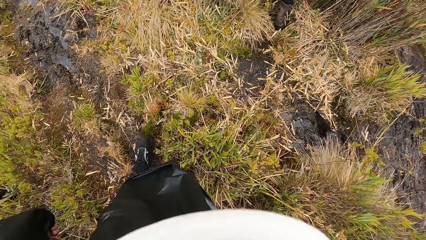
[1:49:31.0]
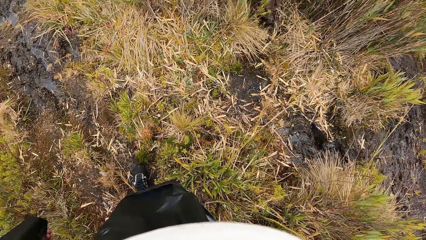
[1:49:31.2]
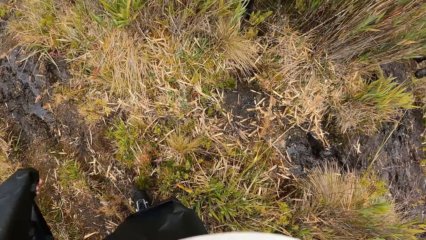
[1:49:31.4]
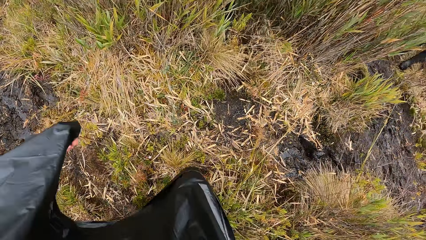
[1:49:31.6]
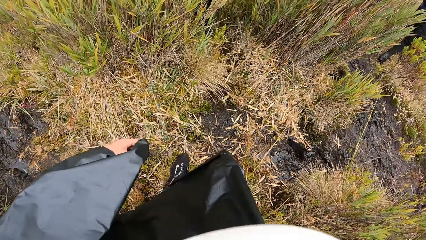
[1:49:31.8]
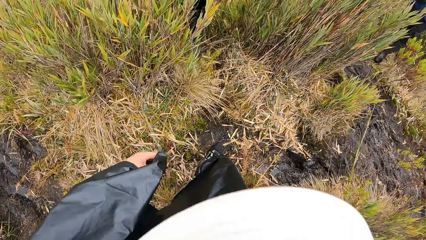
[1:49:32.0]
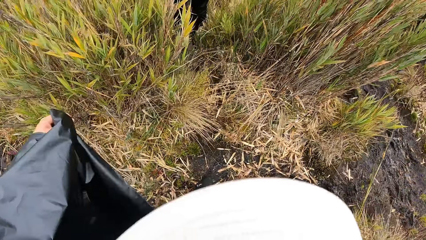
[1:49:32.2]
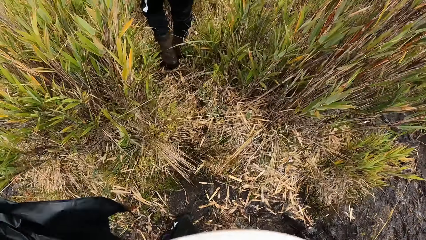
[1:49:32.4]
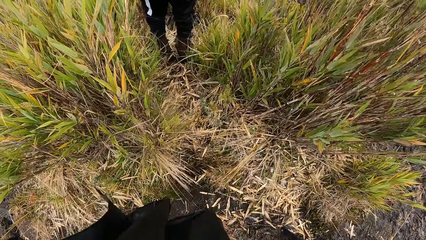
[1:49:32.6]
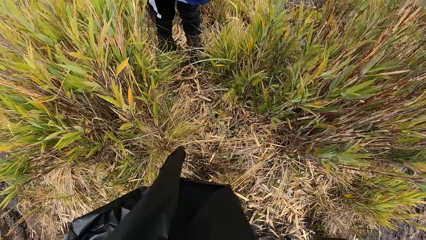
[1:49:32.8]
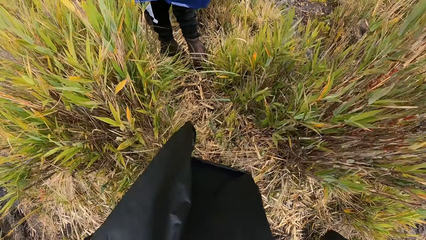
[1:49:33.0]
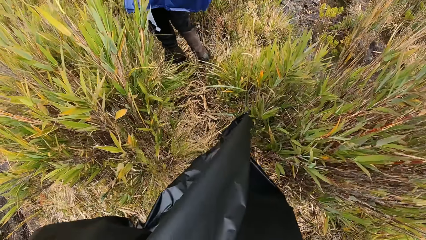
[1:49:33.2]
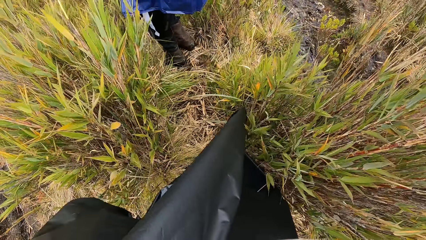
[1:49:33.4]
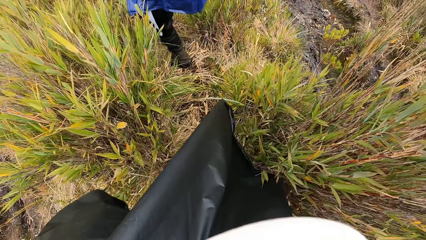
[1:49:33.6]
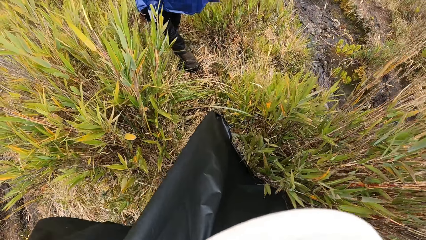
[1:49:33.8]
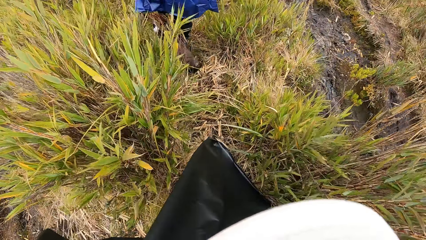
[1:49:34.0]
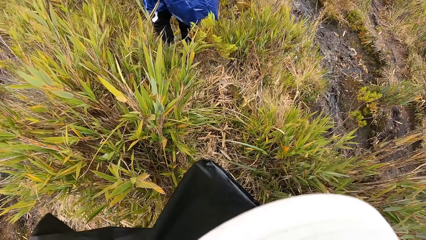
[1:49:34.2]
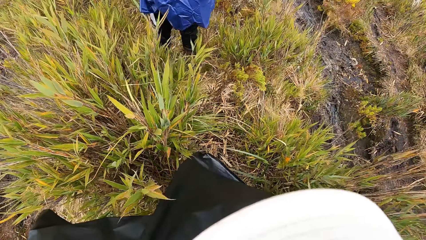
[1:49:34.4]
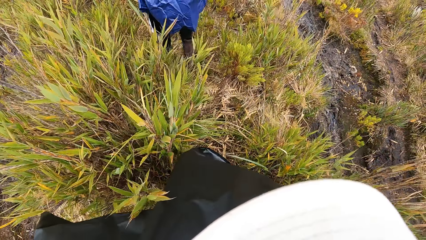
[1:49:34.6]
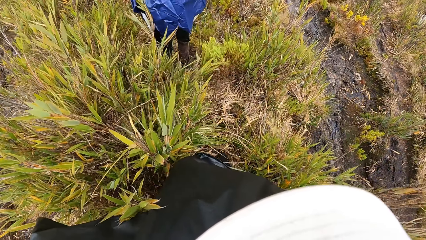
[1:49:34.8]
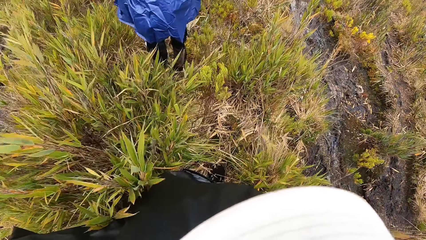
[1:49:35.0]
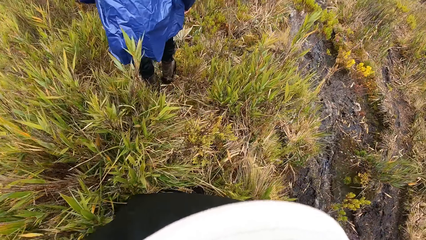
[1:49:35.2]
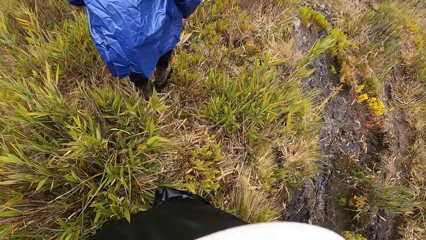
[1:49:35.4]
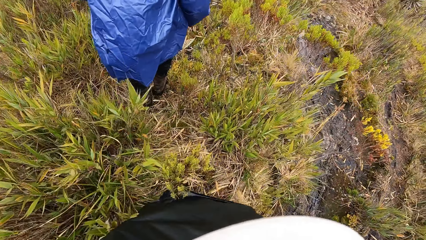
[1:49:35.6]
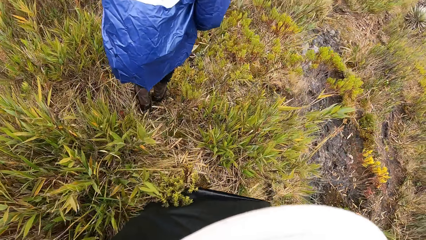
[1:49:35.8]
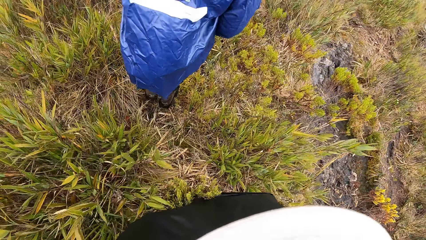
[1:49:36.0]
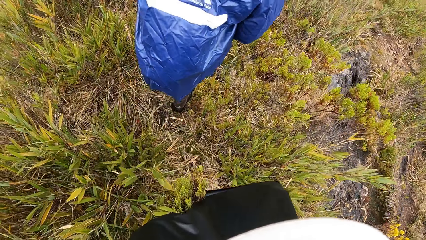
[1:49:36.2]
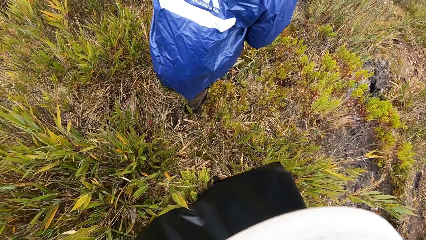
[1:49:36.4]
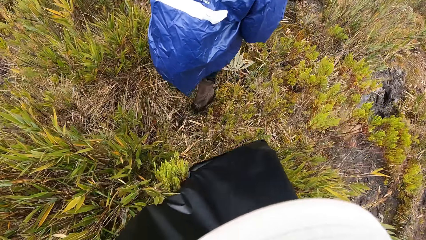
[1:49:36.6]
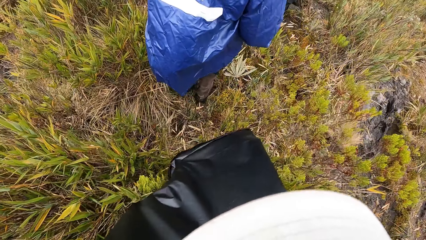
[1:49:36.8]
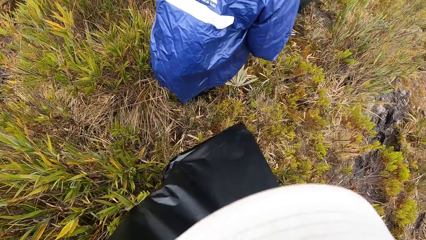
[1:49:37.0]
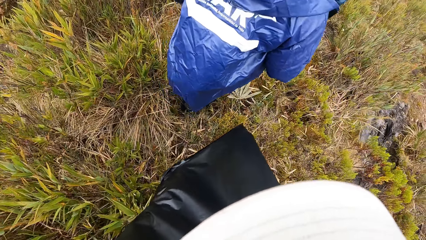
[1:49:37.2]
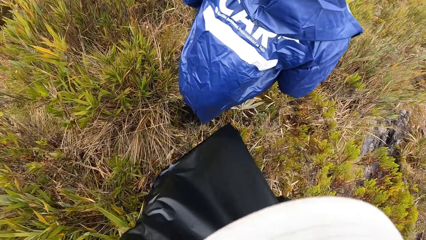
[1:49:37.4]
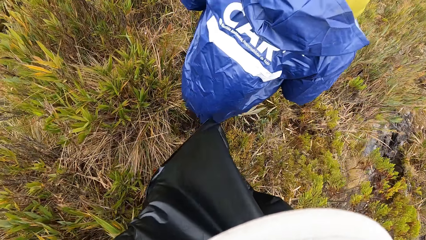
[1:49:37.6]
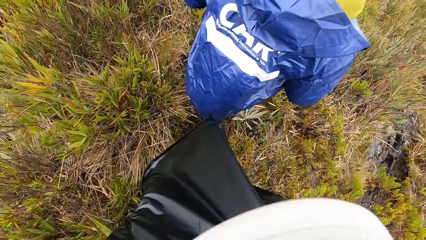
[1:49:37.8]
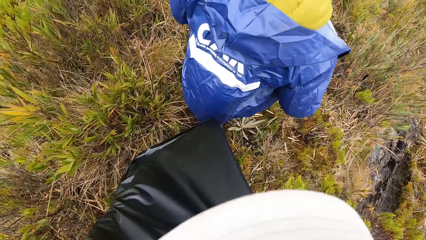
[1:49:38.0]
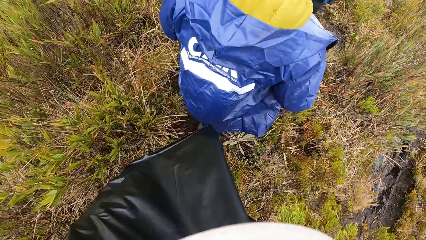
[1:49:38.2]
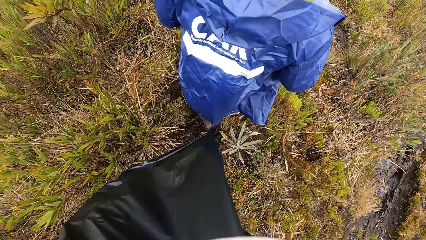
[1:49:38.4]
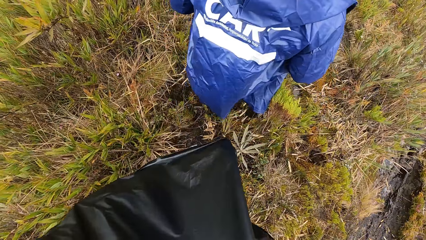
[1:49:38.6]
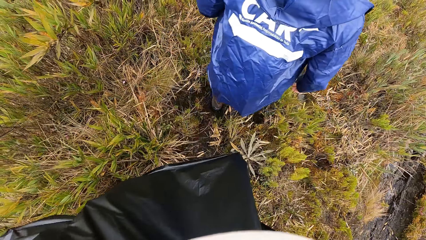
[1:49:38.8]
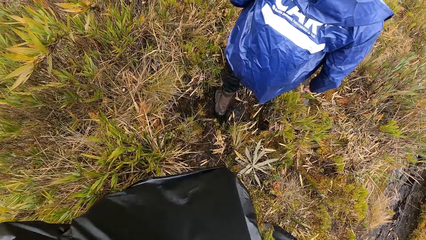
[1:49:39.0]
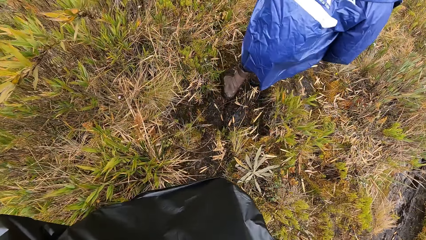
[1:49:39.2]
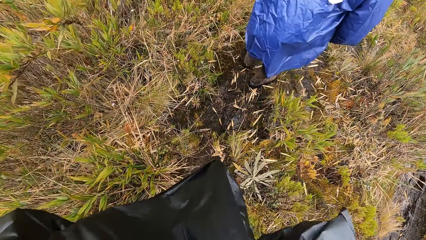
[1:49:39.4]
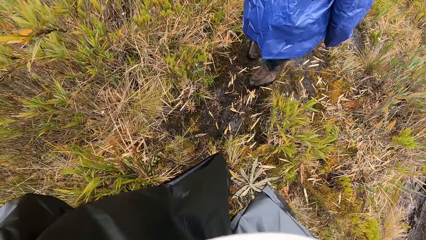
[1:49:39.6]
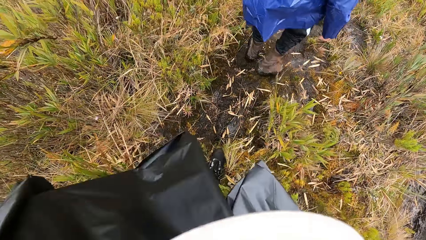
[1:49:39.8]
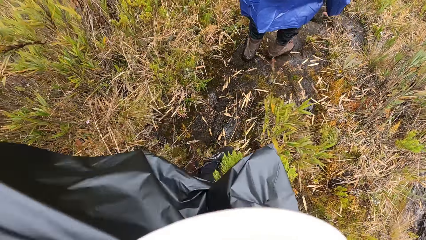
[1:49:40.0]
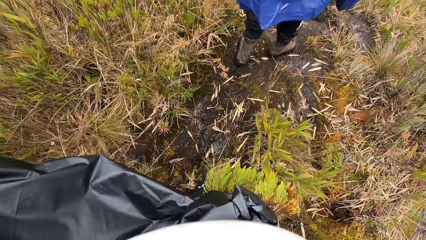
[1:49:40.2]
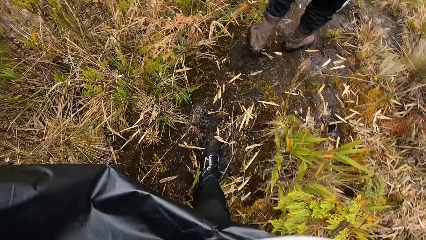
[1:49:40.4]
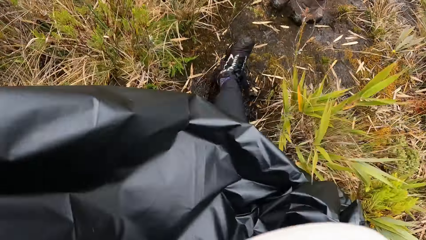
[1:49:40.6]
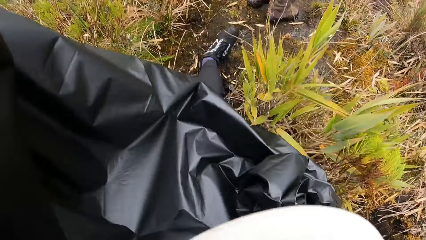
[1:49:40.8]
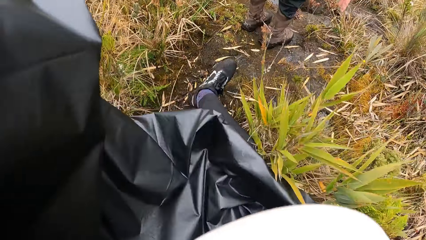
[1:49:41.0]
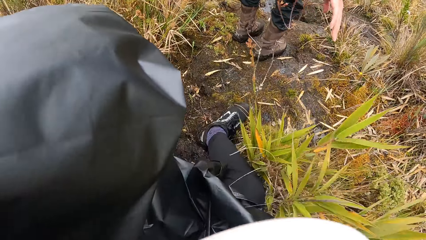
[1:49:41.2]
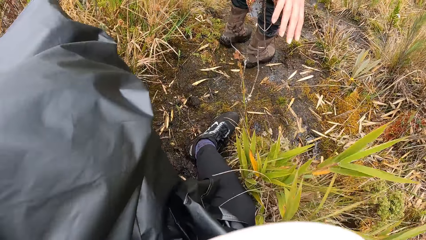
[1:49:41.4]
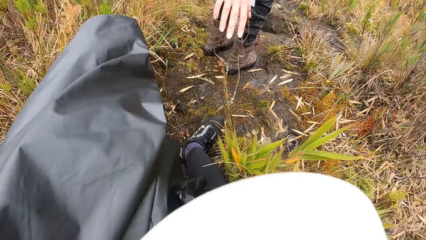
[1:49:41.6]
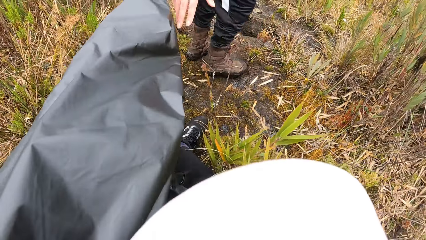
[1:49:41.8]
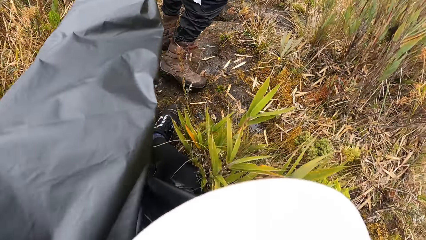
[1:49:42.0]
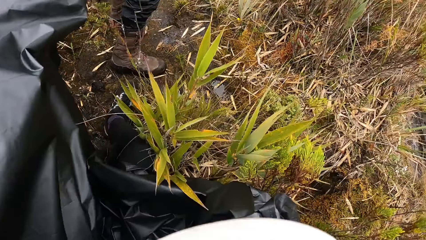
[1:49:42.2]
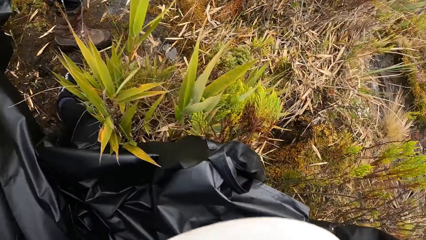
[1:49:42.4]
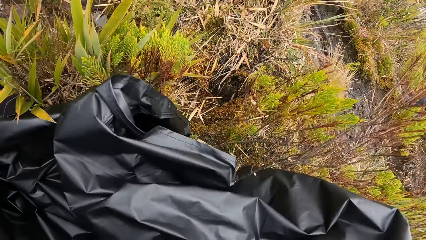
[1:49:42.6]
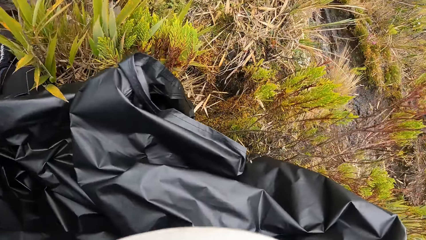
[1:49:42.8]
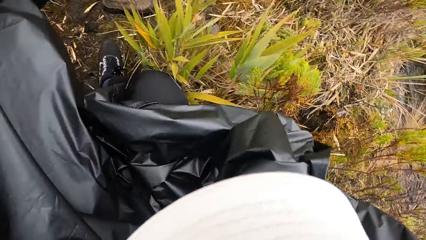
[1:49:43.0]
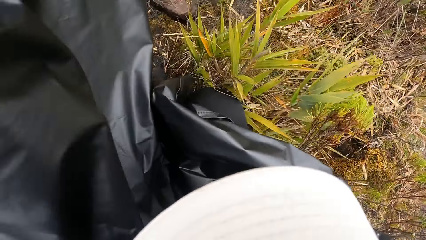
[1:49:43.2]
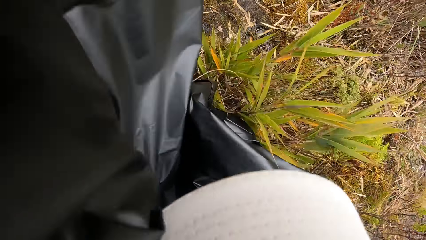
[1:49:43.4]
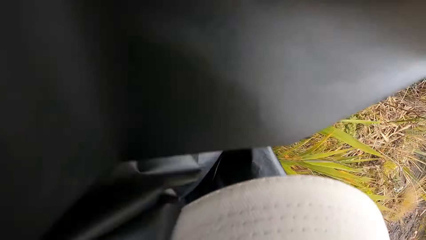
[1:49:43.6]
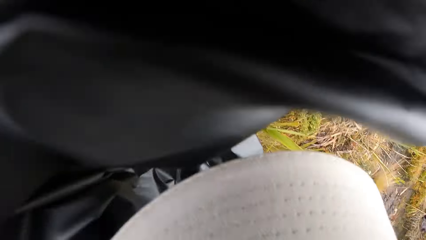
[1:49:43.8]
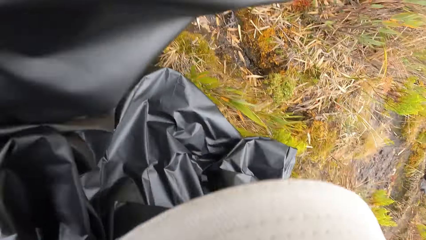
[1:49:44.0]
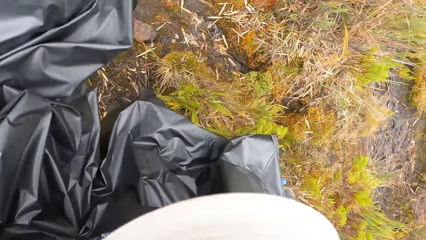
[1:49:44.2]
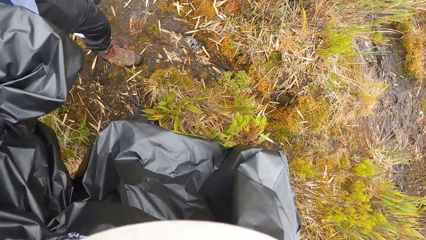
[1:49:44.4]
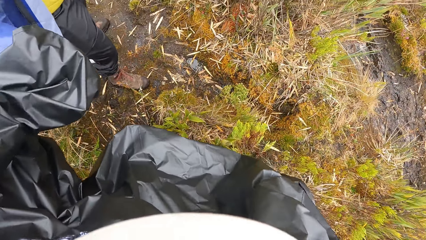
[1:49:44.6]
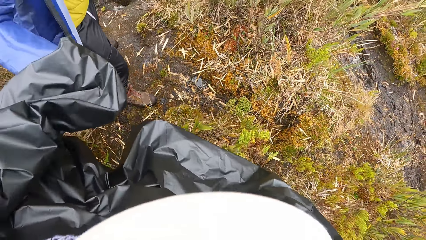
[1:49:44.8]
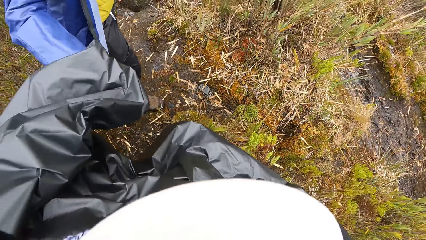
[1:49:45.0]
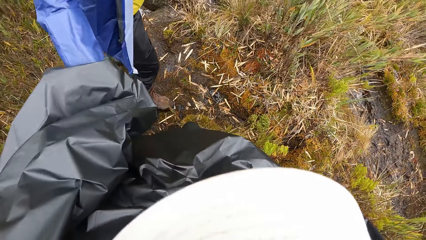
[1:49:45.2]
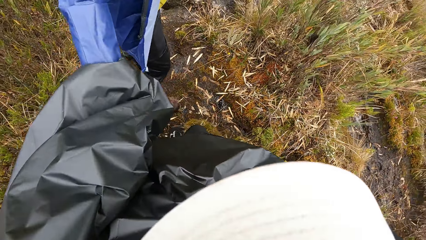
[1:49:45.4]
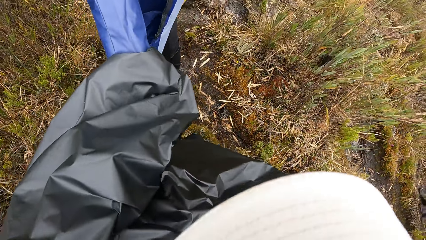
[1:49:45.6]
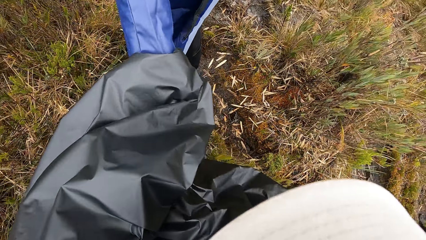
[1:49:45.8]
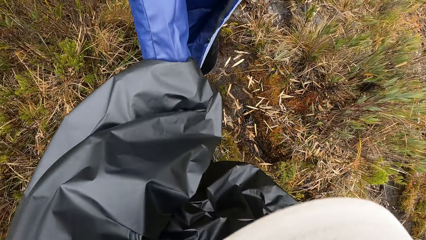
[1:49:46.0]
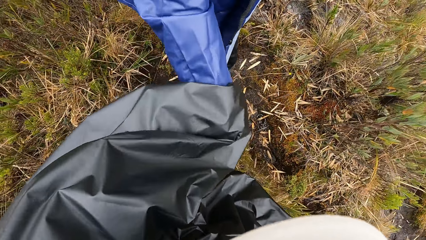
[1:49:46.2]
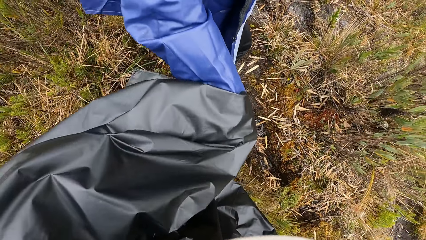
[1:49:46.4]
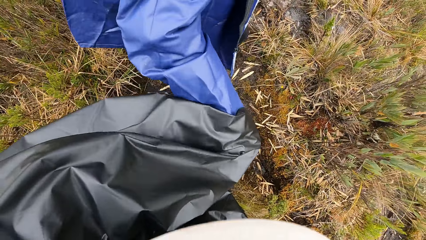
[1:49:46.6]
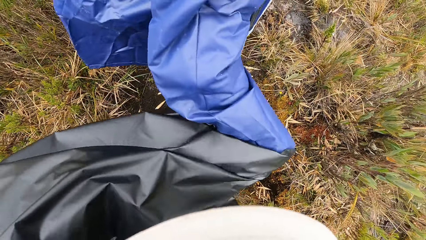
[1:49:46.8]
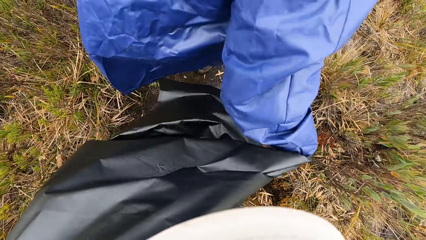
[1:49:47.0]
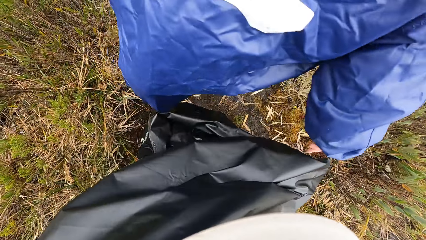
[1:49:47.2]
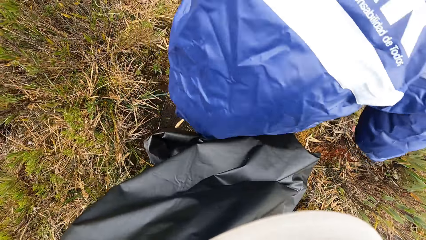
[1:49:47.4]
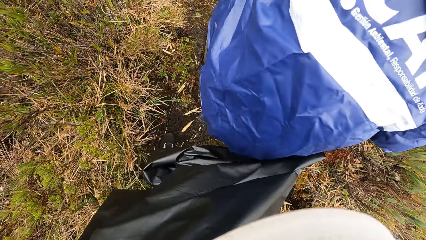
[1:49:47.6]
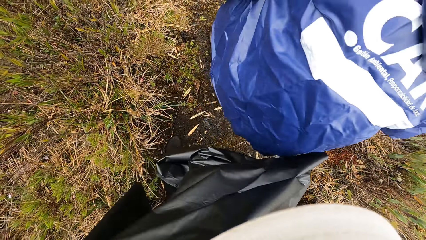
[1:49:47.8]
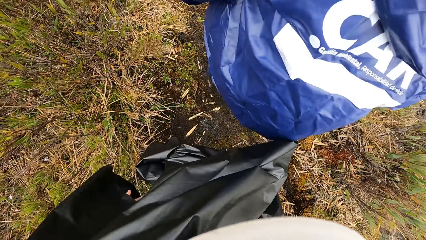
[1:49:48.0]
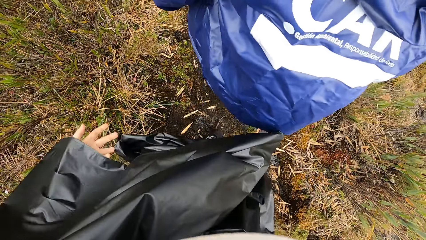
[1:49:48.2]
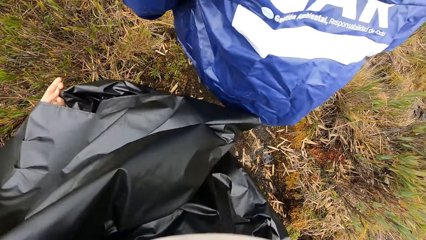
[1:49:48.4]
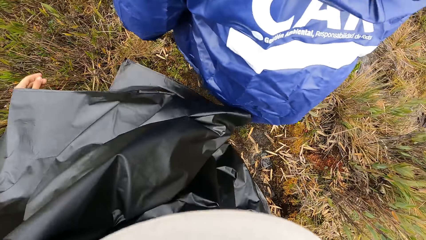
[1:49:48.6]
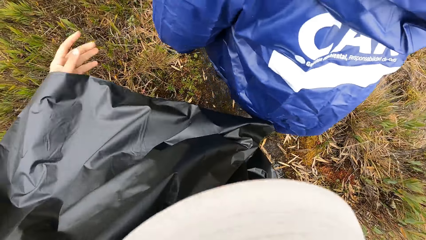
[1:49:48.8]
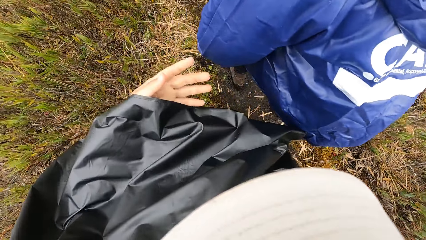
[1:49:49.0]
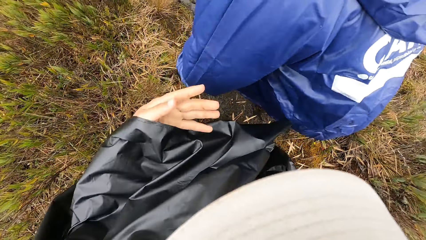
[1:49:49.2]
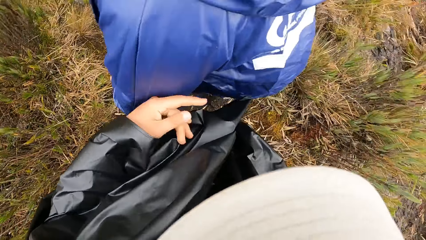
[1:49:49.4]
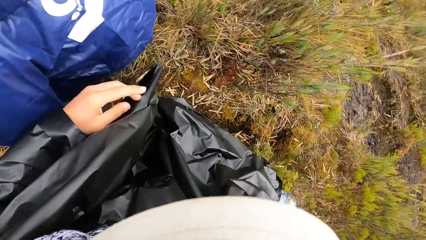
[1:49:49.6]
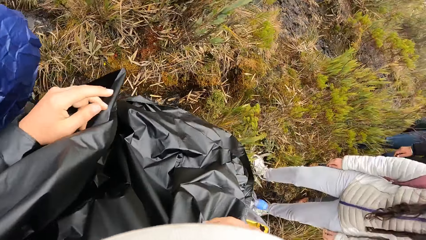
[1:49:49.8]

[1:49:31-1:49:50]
The camera wearer falls down on the ground. They hold a man's hand. The man holds the camera wearer with his right hand.
